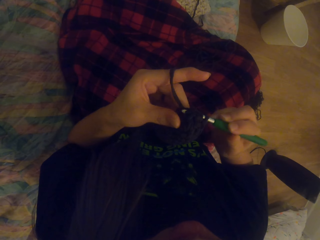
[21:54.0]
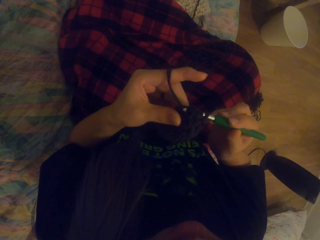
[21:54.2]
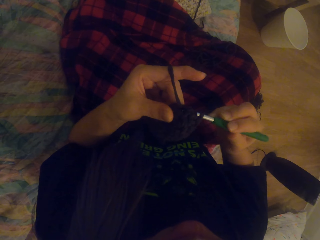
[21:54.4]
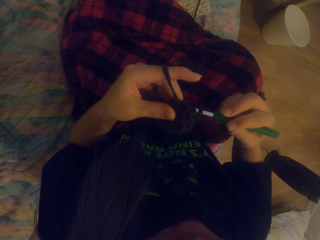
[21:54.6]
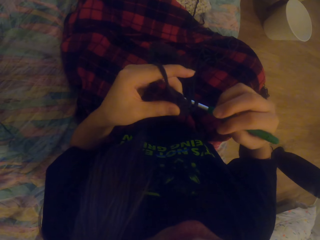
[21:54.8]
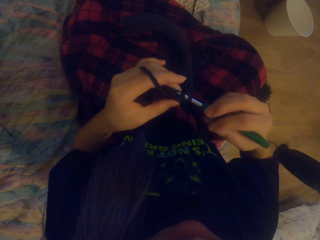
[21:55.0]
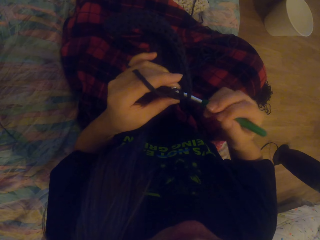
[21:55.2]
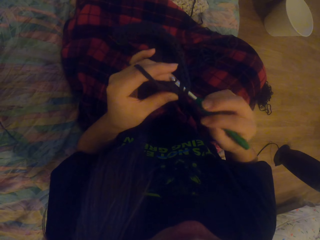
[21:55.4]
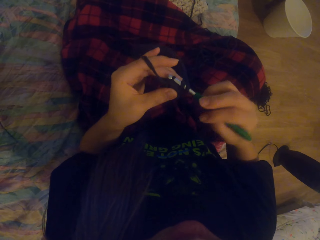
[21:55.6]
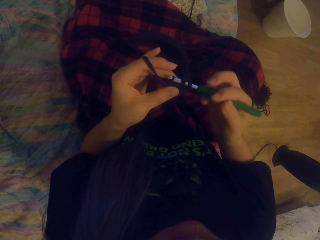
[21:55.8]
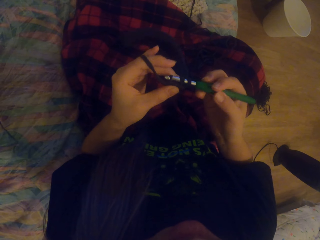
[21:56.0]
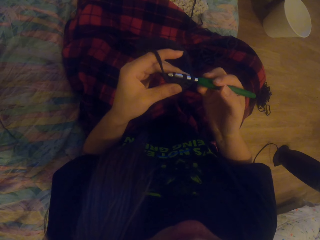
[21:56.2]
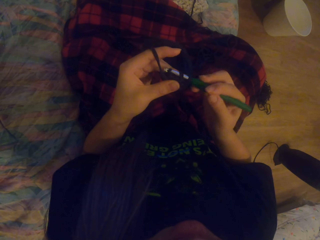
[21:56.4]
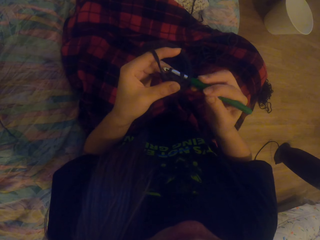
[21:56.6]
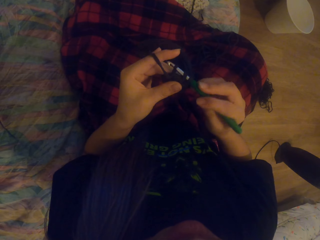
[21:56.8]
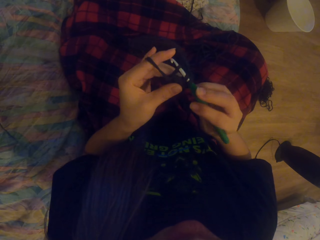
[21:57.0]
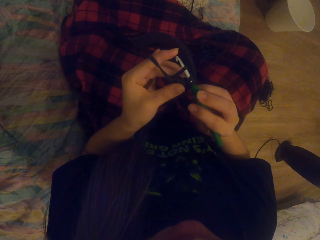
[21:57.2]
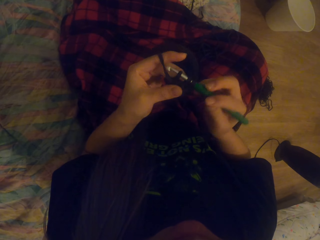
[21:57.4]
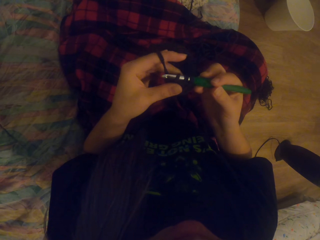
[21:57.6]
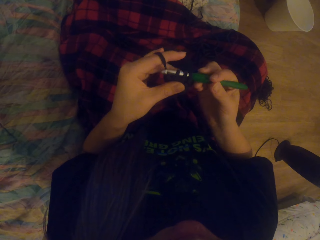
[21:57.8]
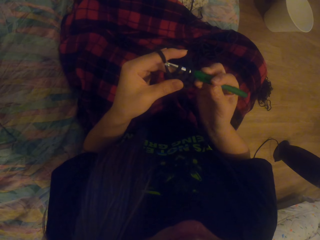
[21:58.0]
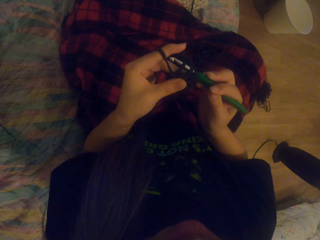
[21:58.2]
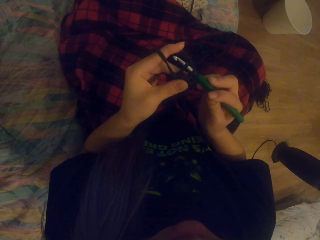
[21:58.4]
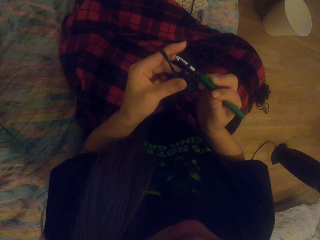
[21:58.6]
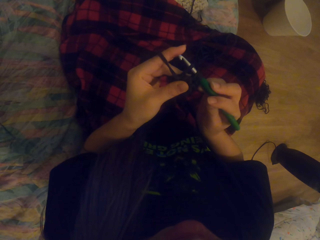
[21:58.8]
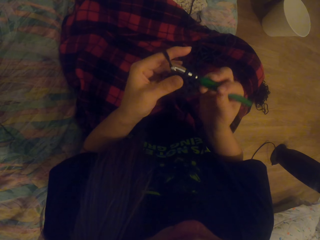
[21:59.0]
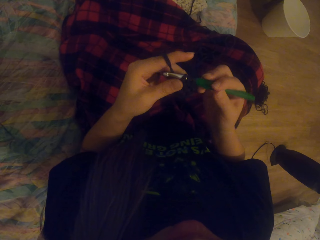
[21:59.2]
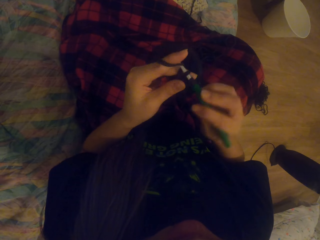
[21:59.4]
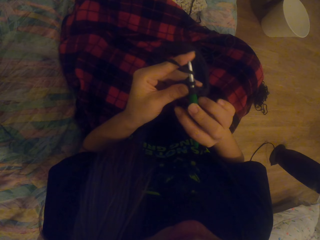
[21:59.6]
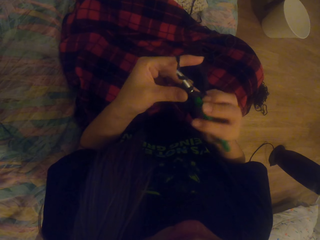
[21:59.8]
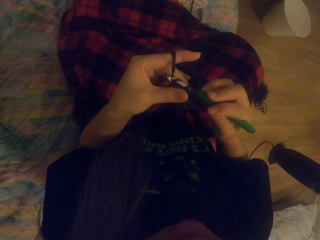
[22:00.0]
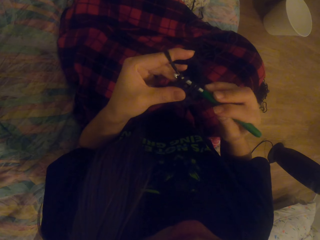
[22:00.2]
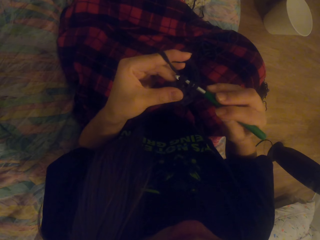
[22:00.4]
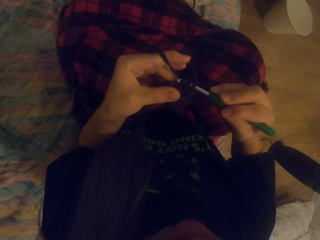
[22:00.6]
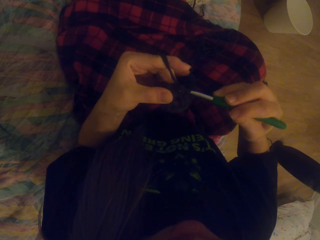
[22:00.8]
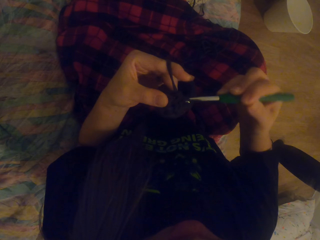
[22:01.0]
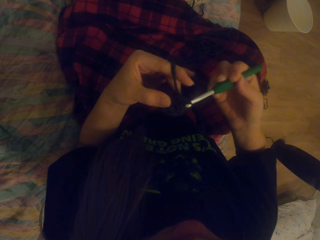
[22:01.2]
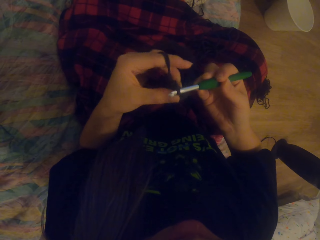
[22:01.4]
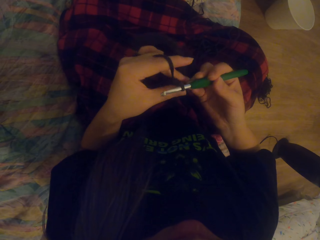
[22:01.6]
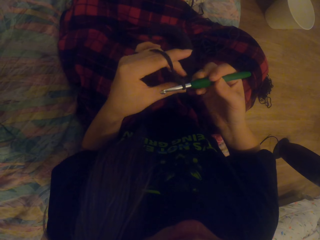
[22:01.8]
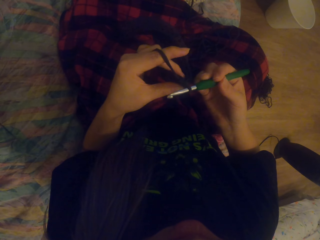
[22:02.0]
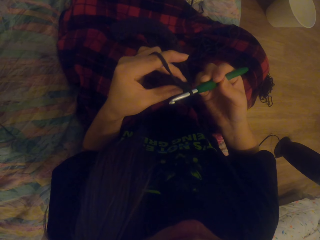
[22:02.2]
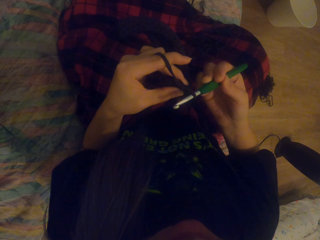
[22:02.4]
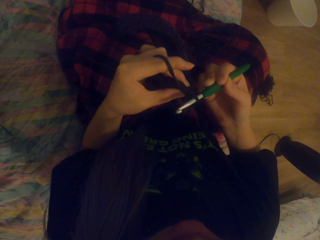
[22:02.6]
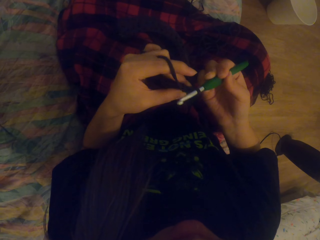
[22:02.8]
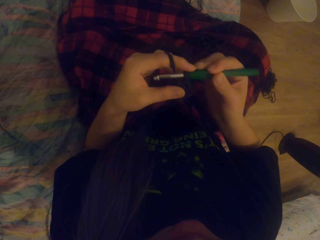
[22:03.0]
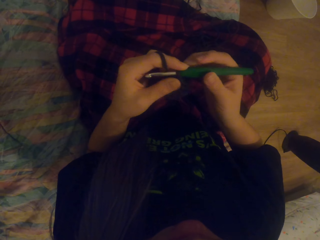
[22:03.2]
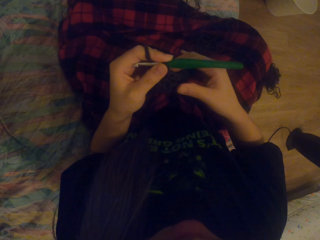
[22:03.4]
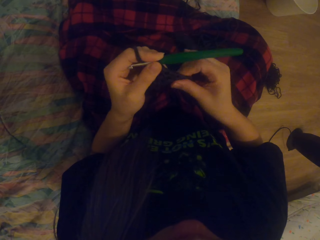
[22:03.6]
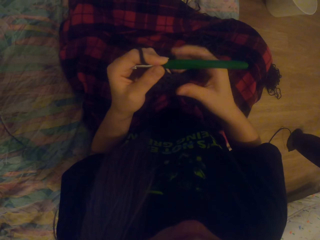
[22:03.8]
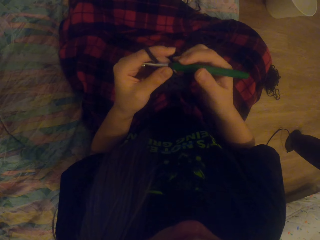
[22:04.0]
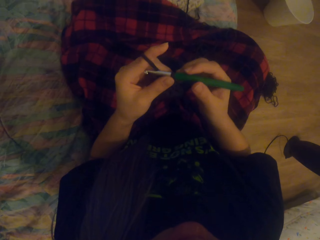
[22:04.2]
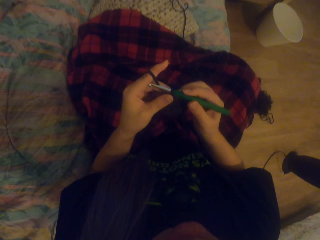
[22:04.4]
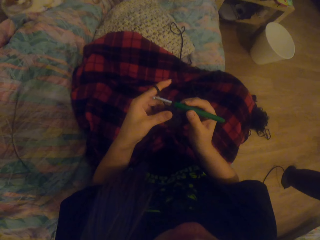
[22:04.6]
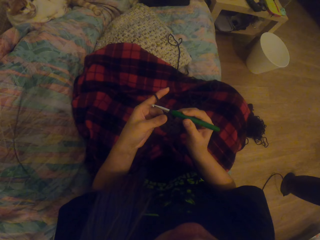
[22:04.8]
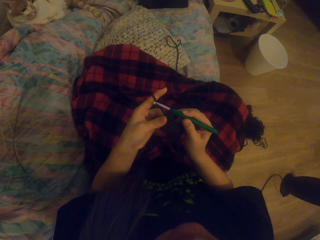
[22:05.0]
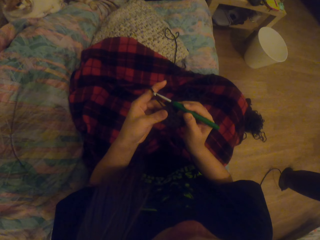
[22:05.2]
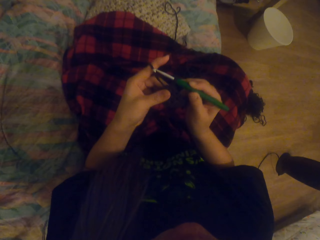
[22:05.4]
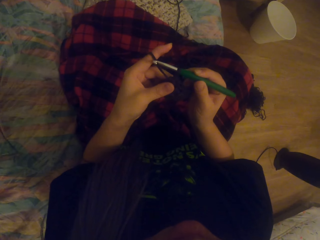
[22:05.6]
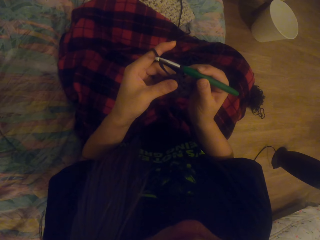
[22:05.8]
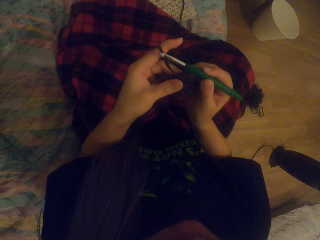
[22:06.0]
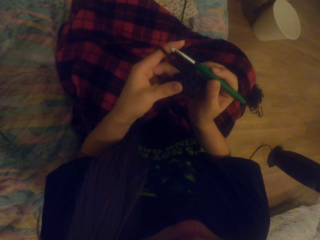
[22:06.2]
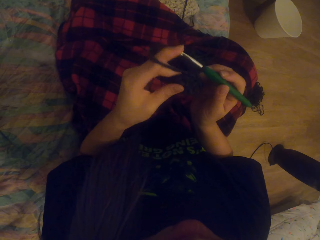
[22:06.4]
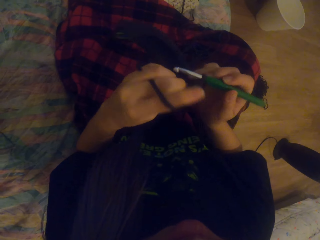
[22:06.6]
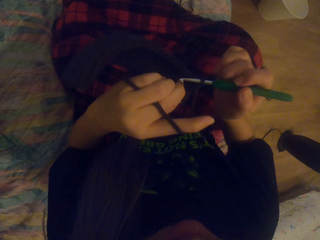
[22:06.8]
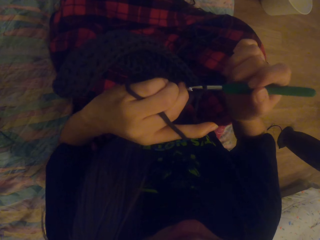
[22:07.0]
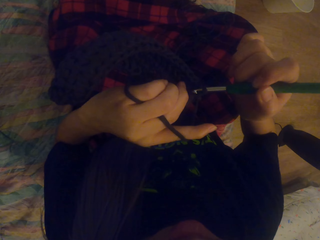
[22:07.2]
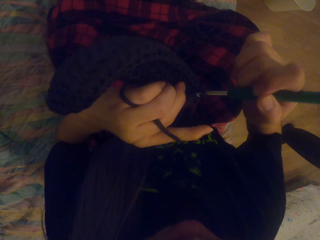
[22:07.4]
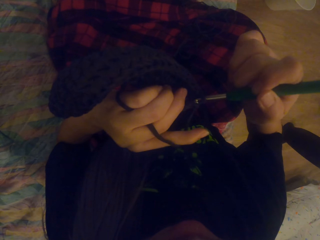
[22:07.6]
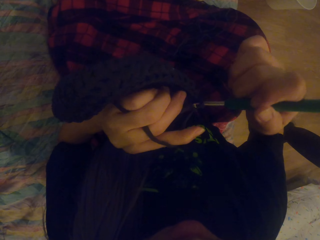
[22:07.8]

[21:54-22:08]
The camera wearer pulls the yarn with the crochet hook. They crochet using the yarn and the crochet hook. They look at the crochet.

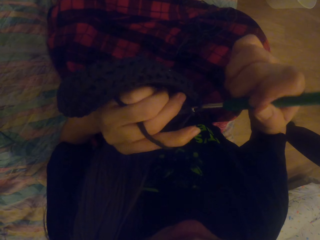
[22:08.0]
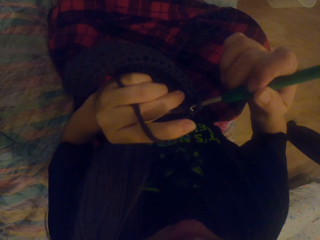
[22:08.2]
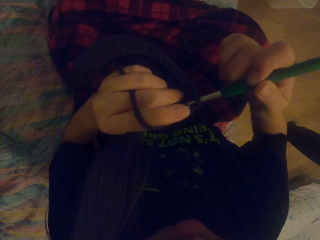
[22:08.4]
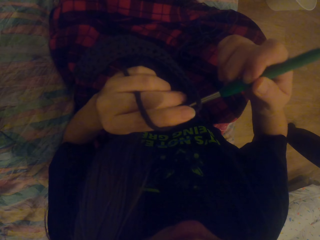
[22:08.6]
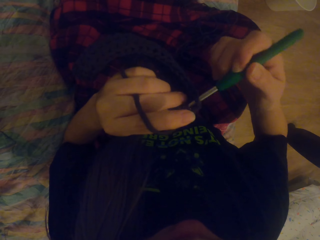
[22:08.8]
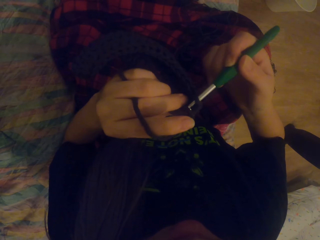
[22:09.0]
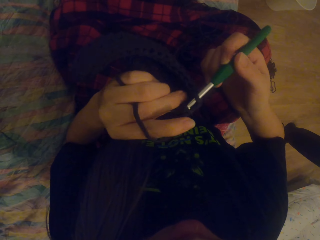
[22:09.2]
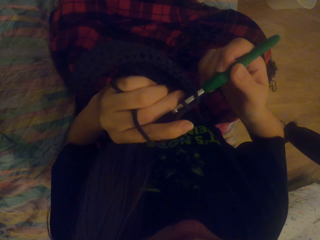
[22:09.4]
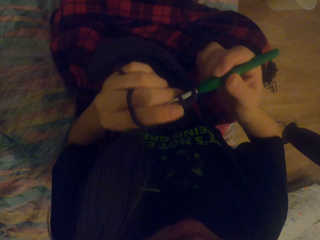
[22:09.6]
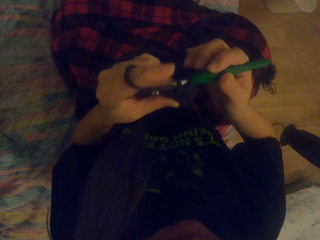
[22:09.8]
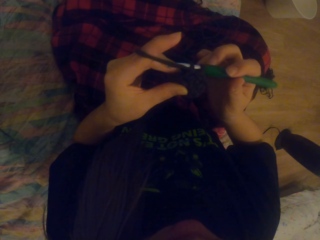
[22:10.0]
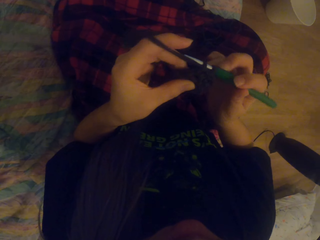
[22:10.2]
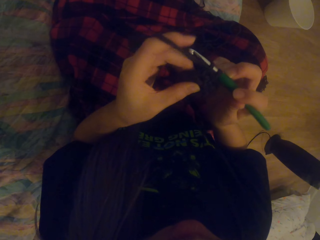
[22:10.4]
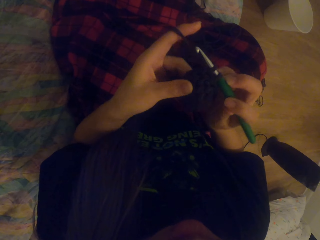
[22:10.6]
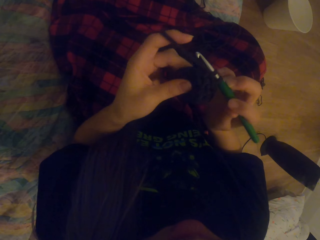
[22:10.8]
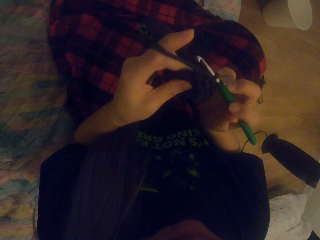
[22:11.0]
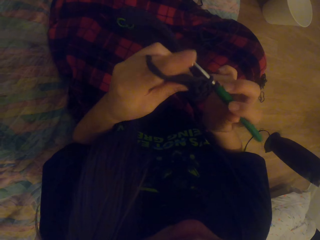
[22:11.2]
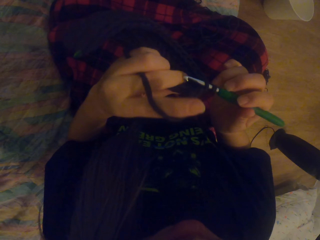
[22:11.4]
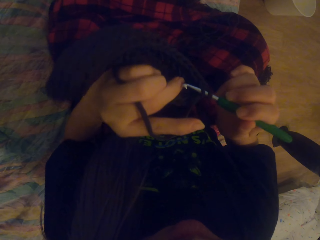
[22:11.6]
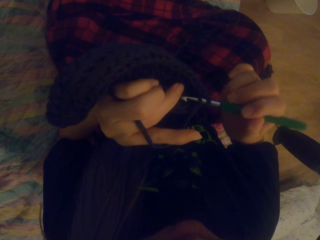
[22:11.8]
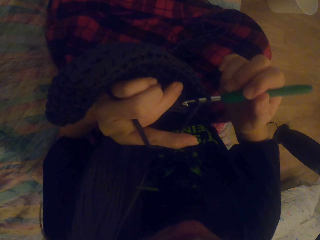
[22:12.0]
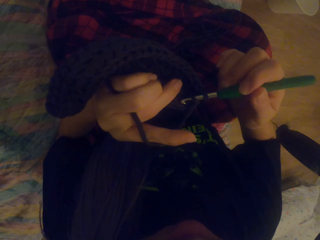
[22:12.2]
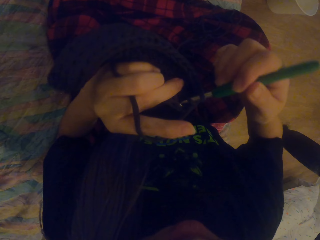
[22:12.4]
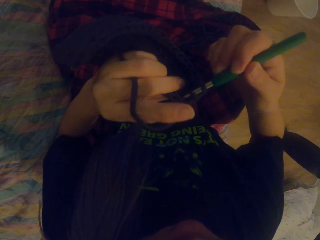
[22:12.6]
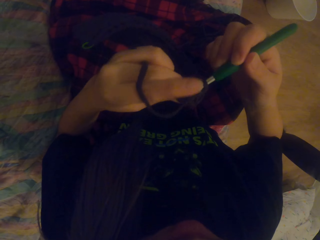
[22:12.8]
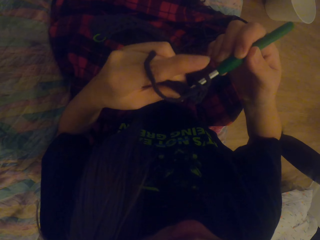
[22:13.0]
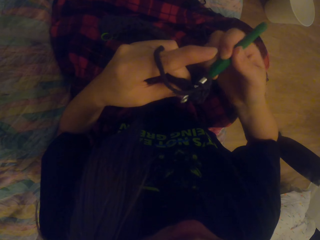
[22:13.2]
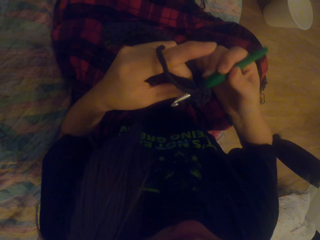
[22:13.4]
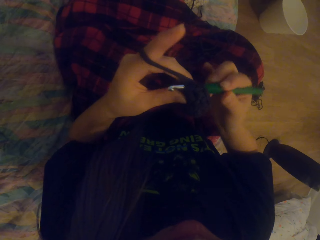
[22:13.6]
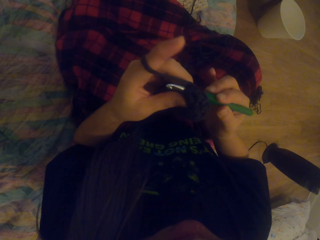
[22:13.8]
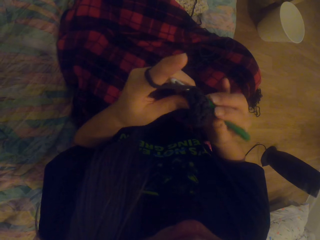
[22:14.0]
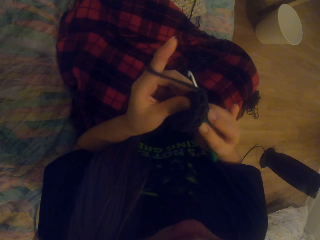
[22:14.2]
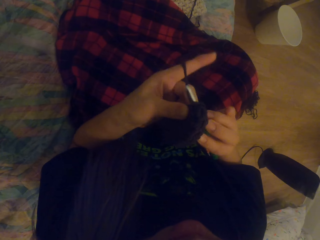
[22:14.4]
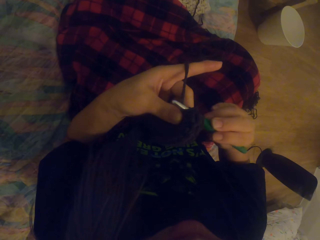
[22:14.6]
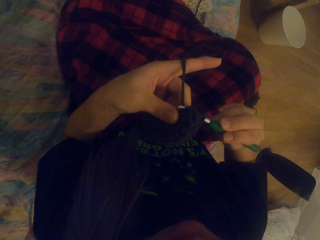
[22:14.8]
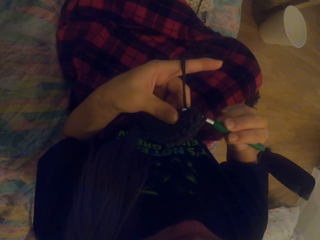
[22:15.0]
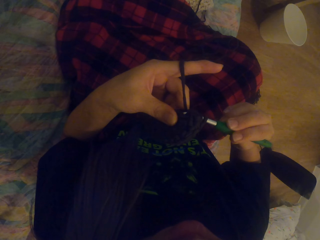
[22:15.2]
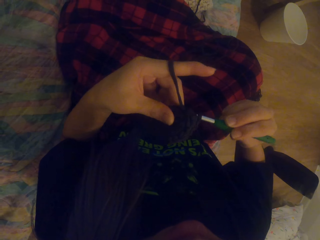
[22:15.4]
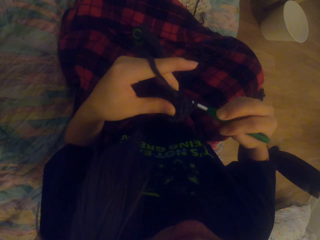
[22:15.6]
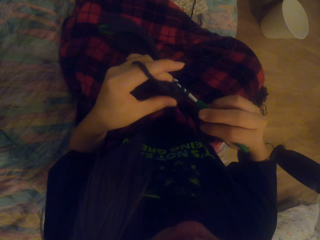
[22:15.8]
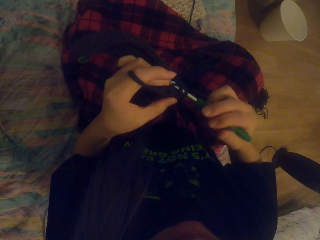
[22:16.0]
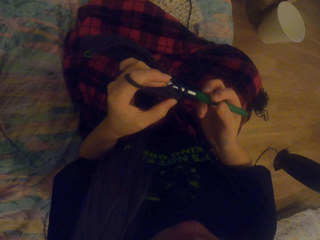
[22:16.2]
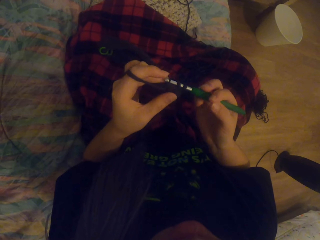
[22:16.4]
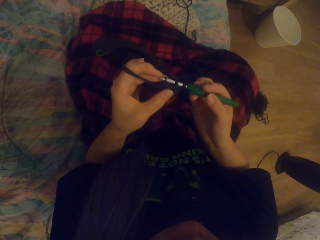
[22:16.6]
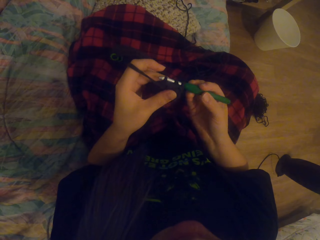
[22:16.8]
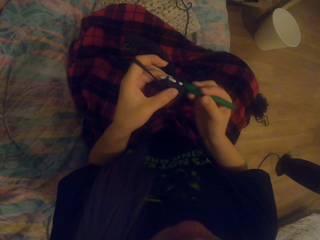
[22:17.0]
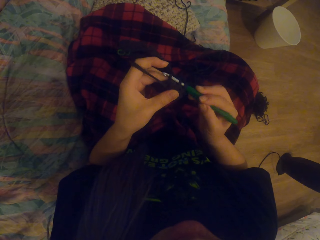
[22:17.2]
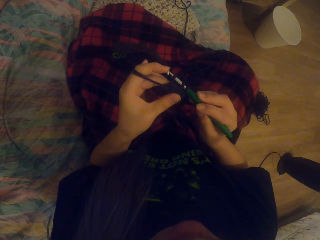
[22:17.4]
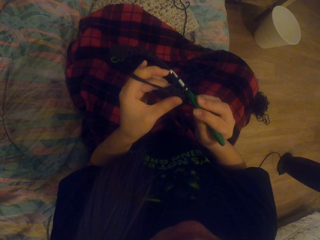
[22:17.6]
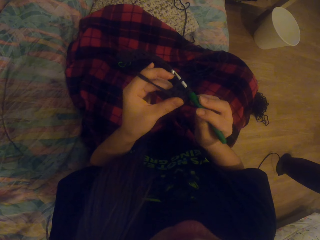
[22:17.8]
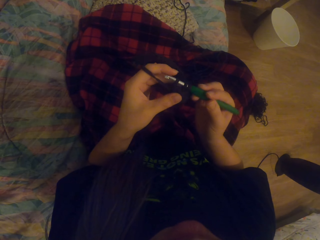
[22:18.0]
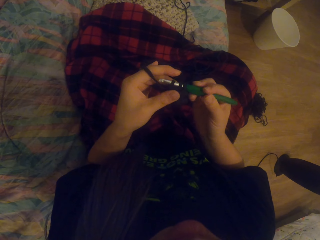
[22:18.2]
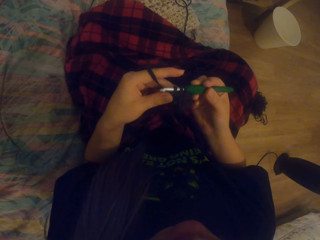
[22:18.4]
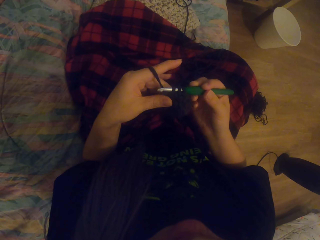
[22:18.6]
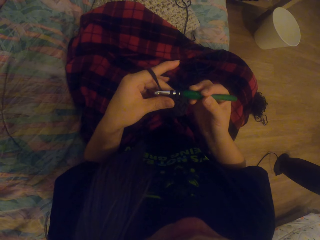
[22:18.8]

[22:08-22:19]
The camera wearer crochets using a yarn and a crochet hook.
